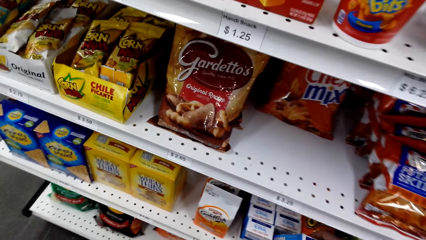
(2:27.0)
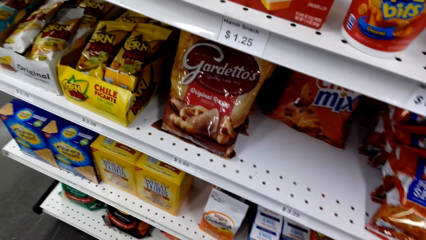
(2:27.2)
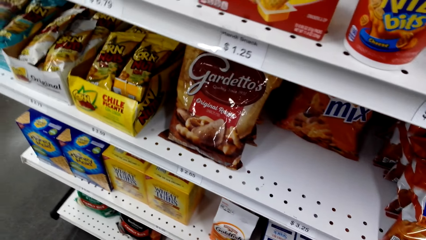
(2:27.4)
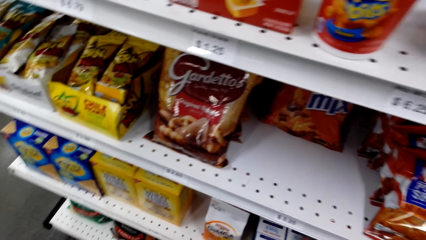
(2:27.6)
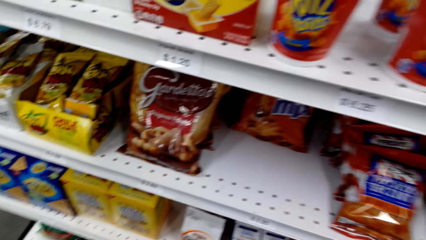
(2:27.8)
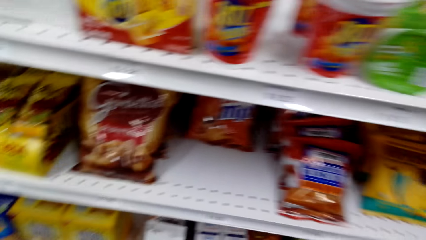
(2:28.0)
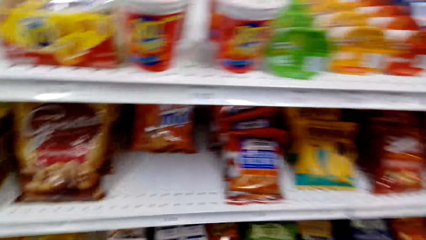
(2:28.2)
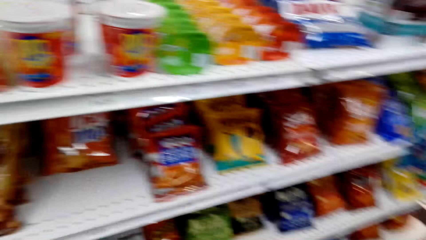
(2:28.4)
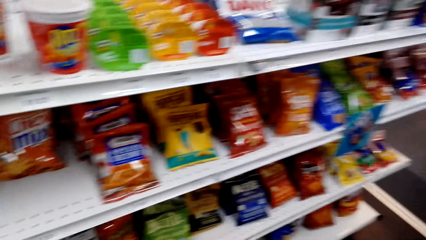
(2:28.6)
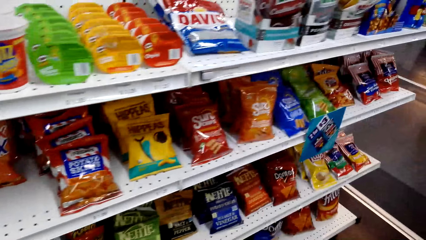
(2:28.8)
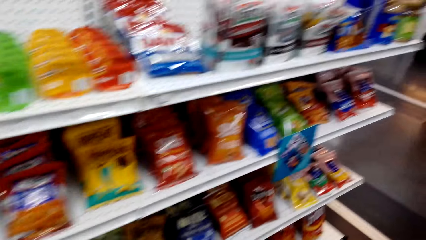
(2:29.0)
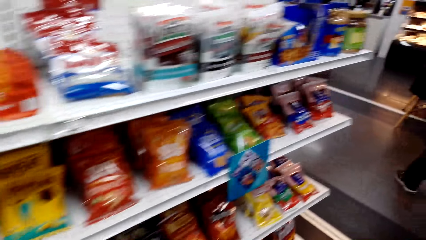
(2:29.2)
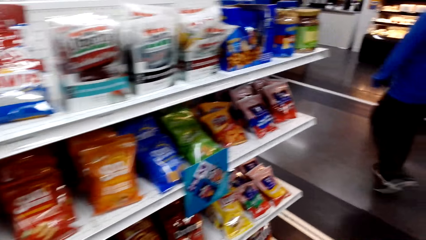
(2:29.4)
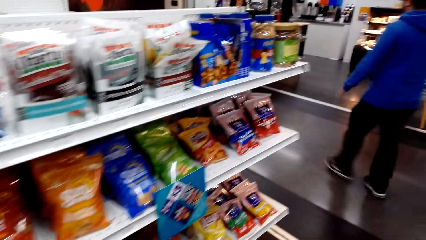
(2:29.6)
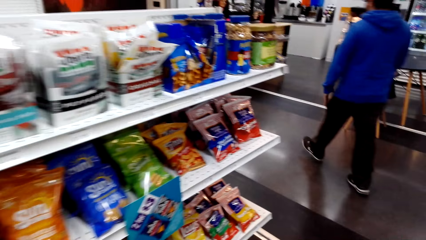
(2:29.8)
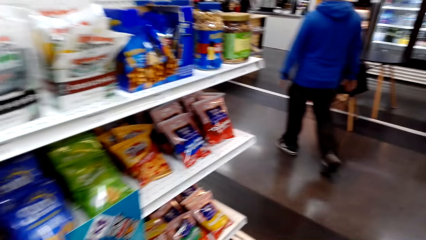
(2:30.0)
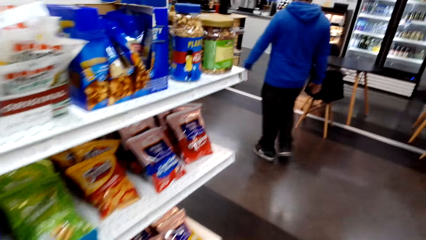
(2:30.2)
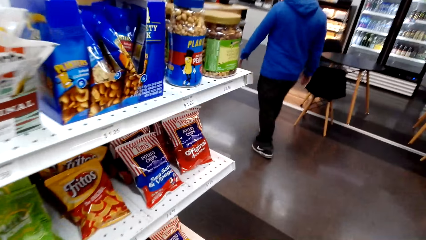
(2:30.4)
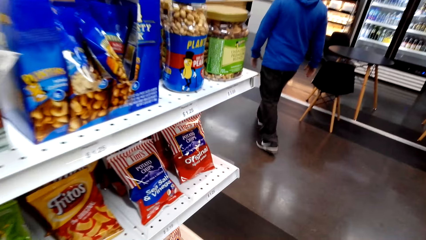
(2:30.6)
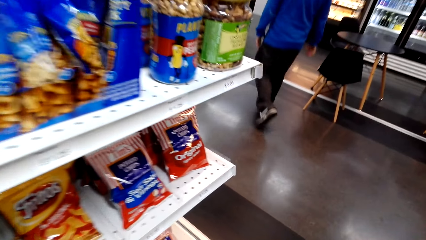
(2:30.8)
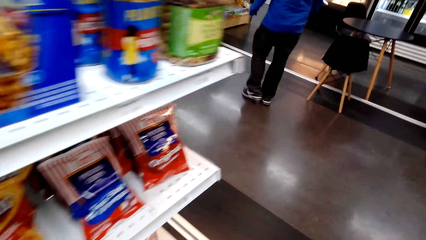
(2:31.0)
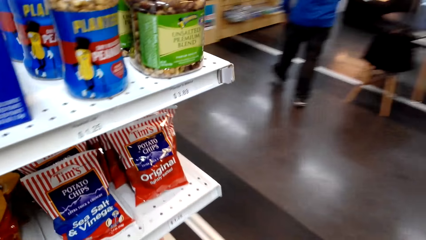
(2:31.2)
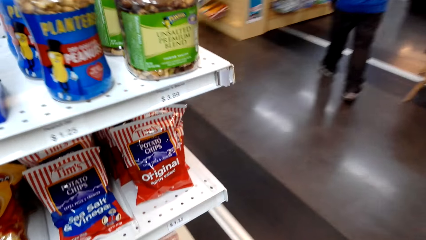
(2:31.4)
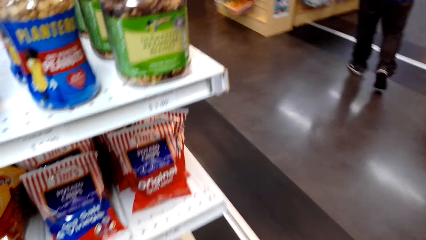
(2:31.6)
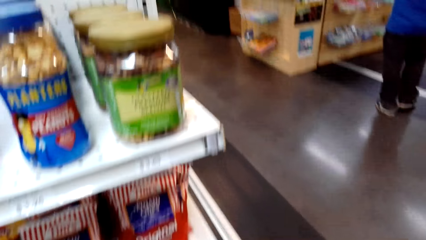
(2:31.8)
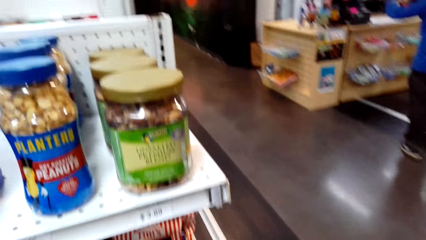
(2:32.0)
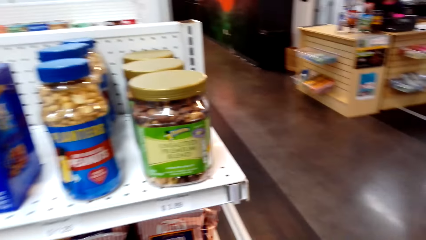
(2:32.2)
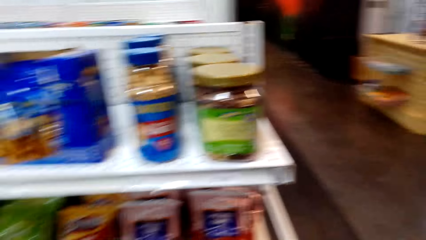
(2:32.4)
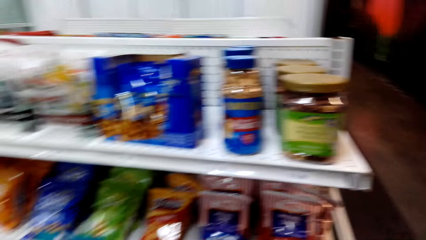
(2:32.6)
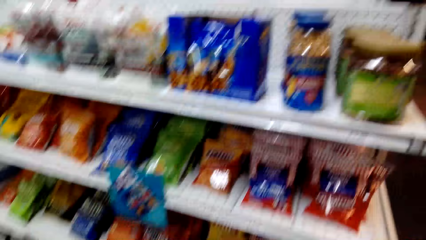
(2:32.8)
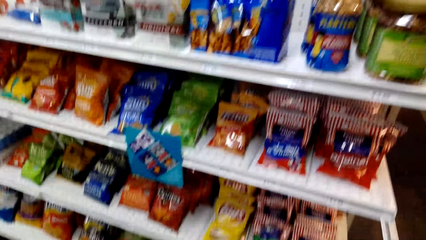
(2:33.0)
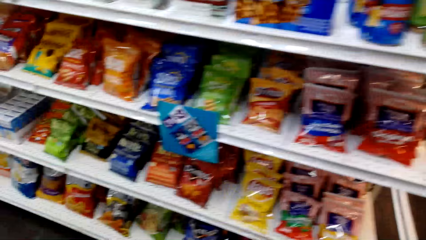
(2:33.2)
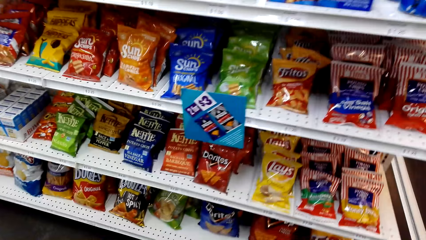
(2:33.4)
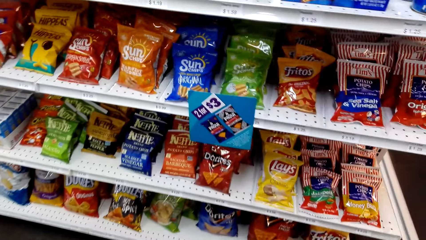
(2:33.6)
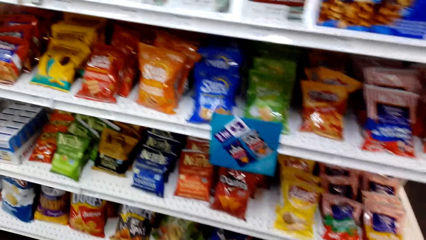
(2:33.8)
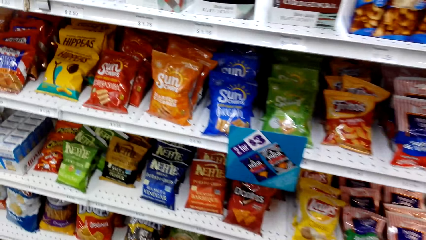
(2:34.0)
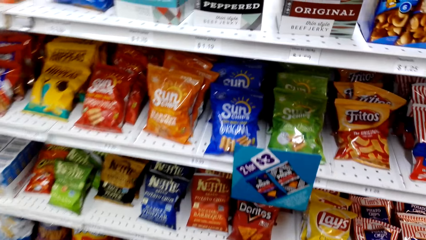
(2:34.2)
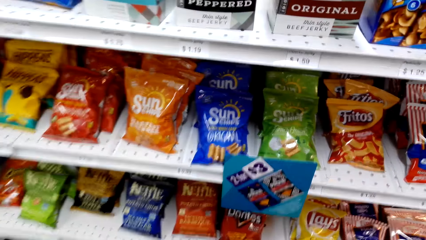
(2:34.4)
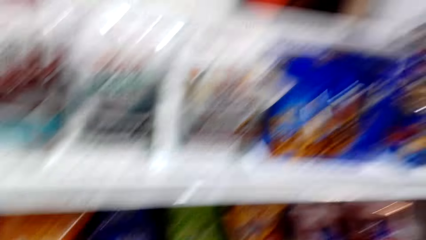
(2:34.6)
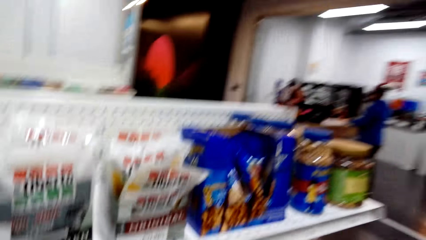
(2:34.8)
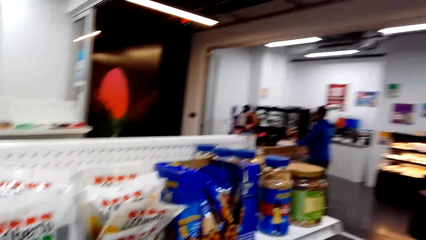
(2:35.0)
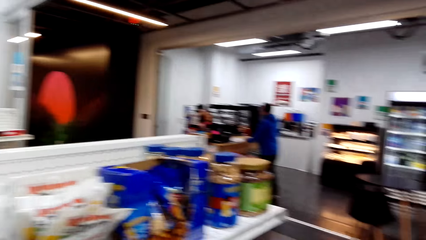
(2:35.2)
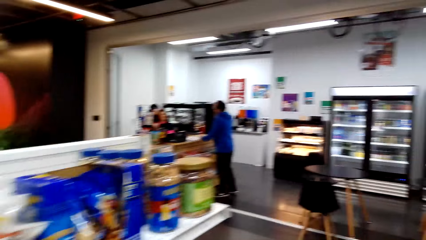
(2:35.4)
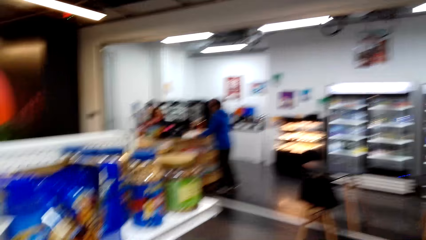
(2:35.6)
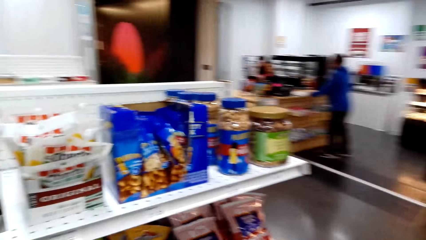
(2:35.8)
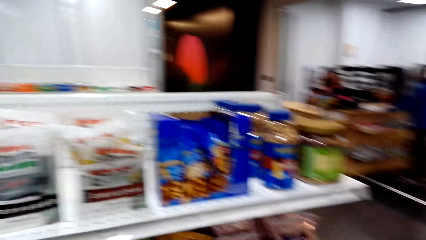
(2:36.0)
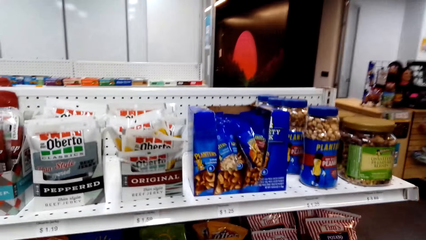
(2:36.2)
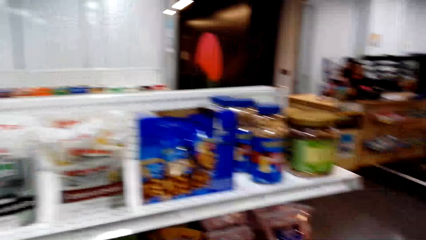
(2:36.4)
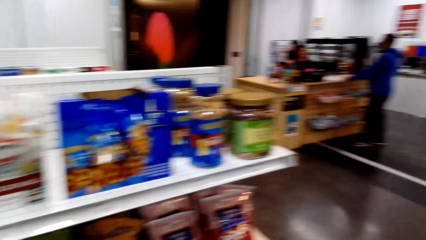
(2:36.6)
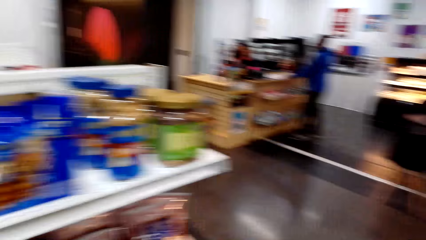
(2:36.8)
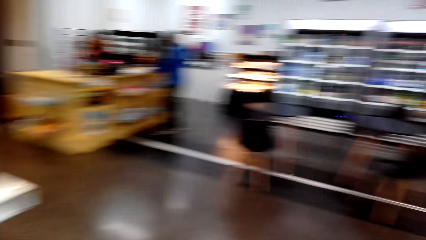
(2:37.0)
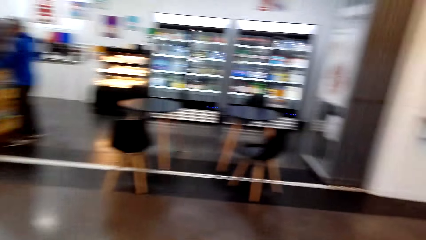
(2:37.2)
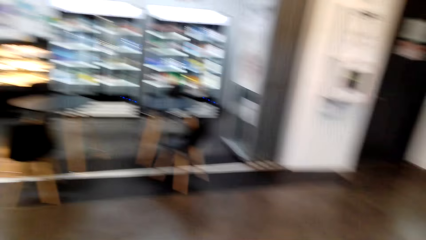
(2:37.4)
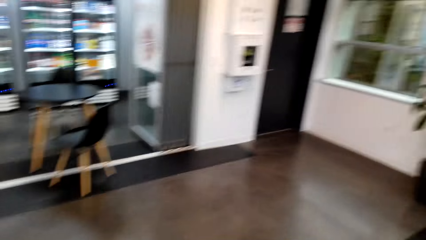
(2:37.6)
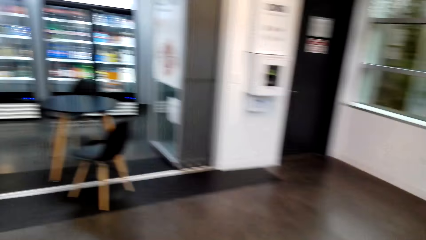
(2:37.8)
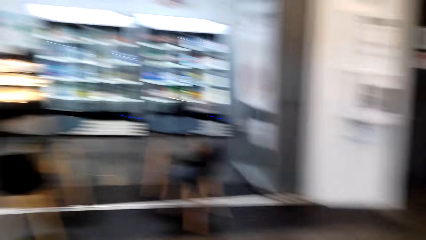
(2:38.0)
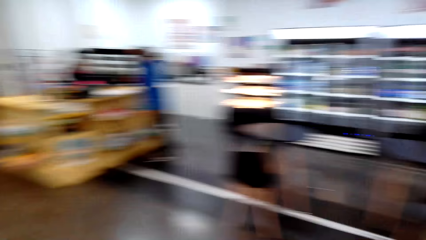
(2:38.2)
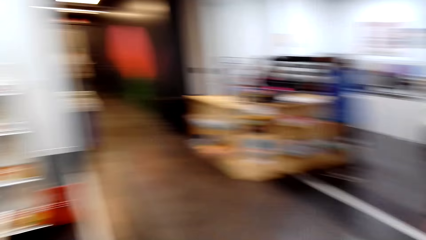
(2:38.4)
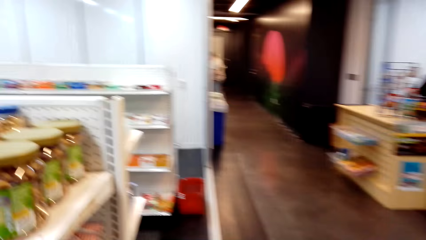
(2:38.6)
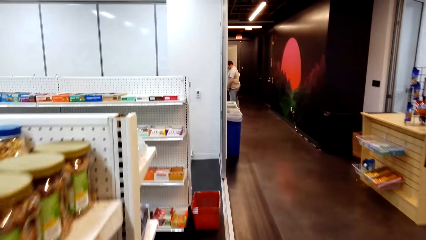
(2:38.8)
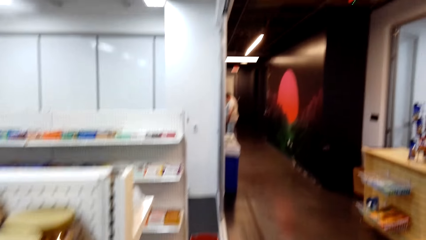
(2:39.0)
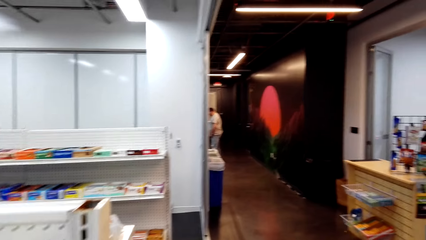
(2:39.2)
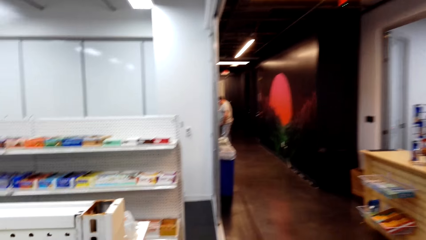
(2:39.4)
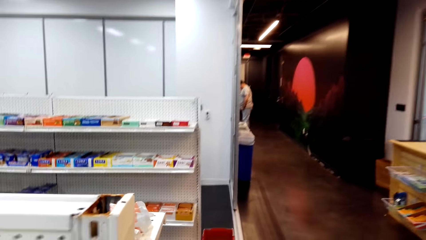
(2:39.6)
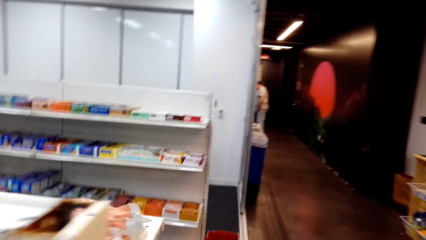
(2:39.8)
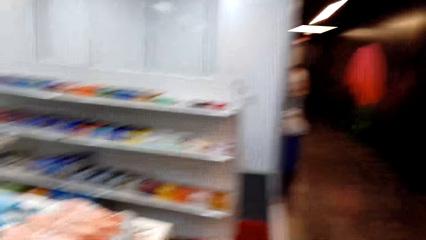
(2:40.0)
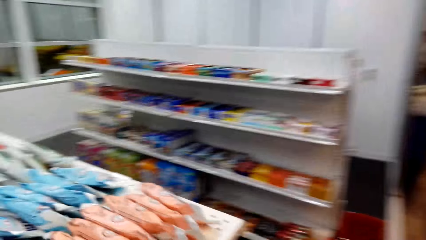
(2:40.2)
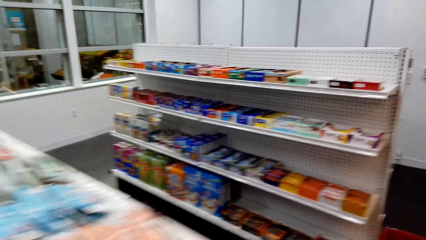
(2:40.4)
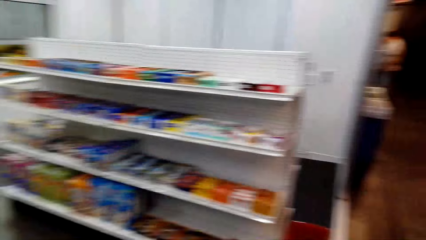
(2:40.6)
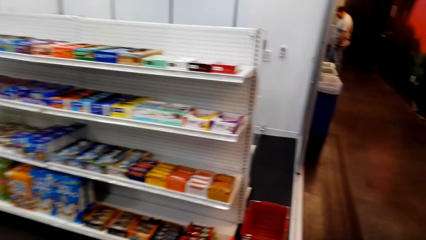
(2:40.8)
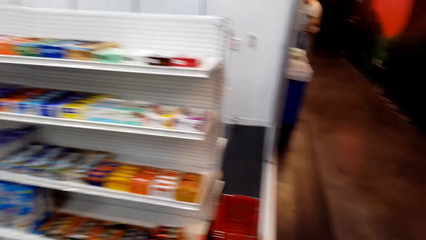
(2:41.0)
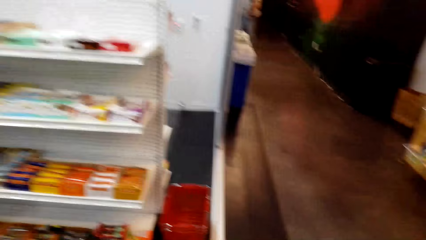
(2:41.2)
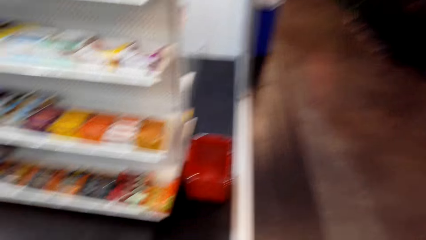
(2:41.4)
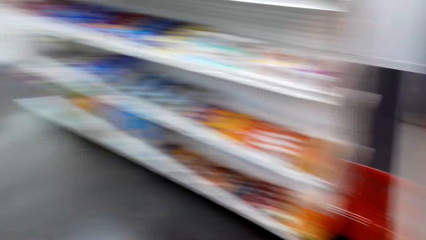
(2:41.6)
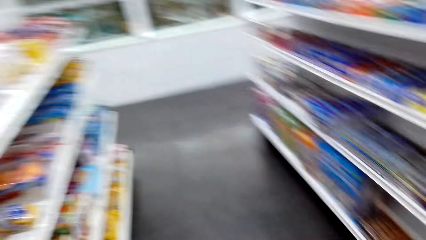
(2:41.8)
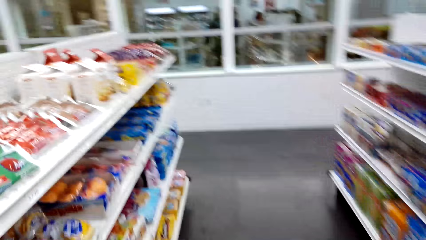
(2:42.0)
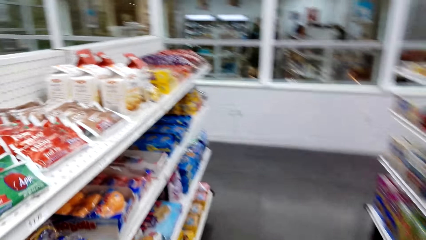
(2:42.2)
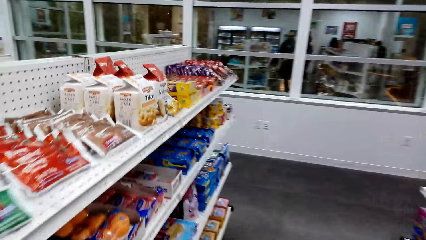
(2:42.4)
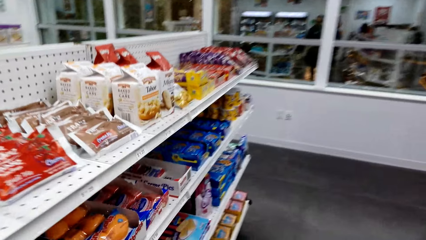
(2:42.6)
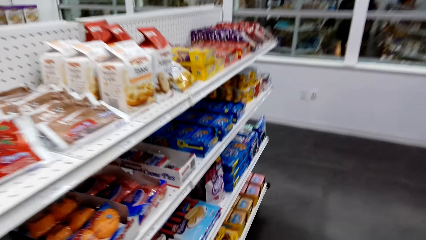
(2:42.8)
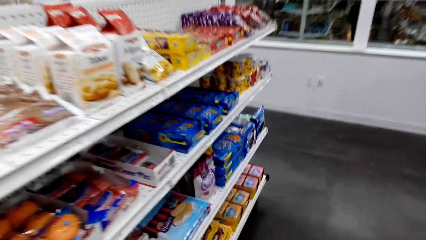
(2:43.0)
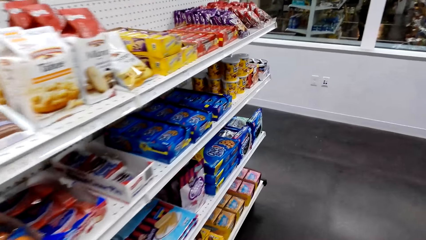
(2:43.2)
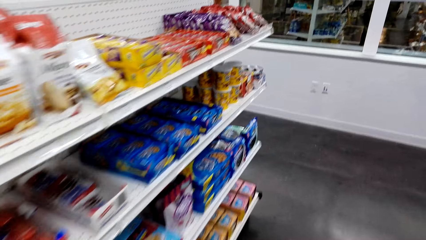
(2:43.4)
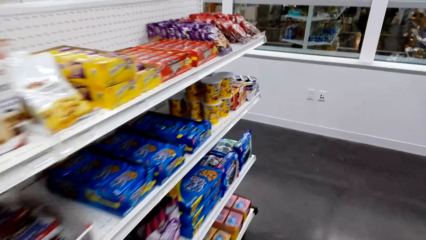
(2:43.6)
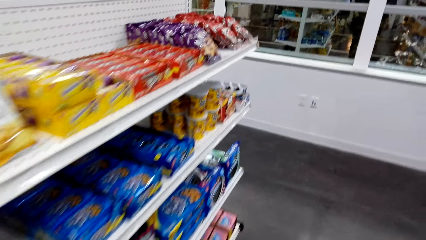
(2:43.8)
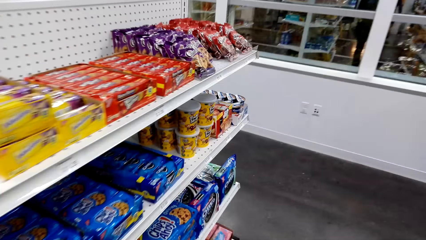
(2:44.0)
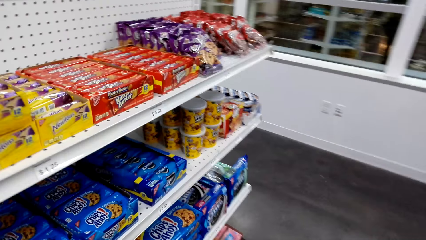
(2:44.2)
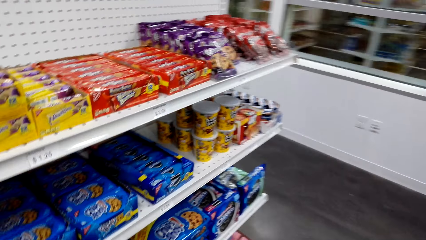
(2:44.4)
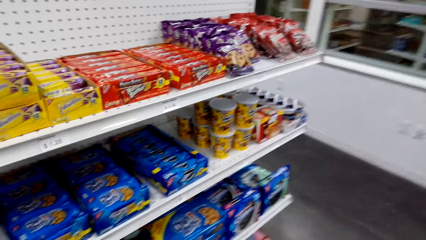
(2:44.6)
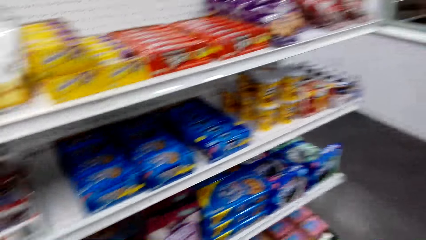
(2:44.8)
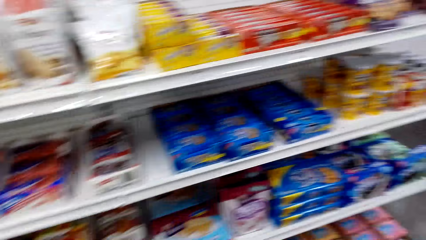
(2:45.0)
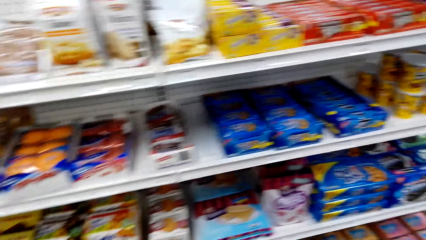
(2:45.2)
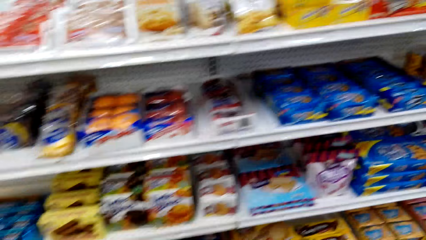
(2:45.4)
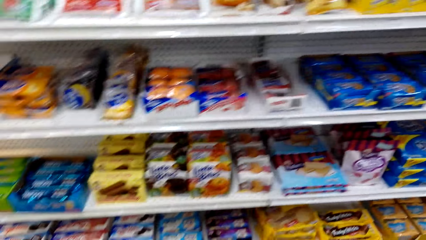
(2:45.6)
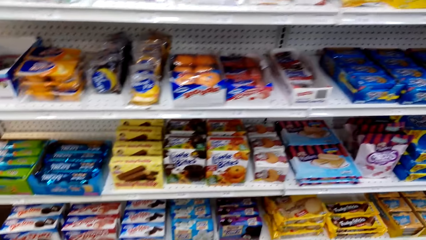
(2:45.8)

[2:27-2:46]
The camera wearer returns the tuna salad on the shelf. They move around. They look at the store shelves. A man stands next to the counter. The camera wearer moves around.
